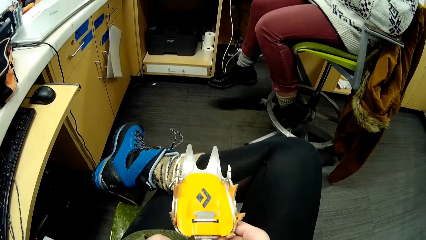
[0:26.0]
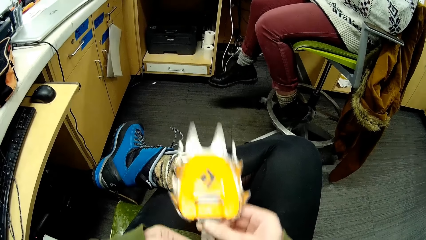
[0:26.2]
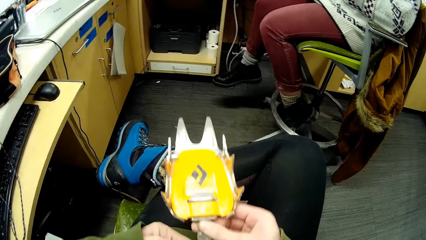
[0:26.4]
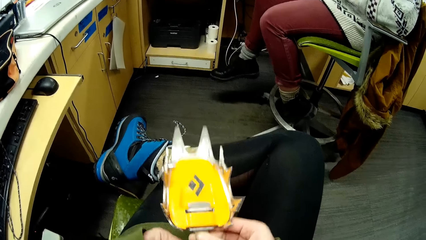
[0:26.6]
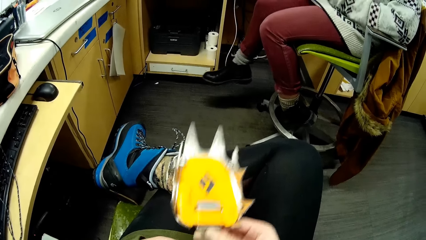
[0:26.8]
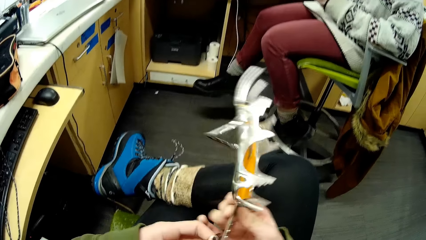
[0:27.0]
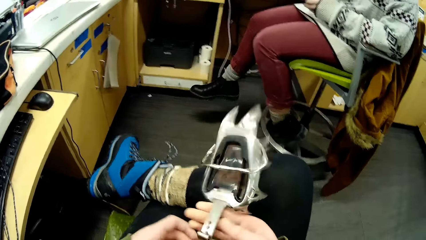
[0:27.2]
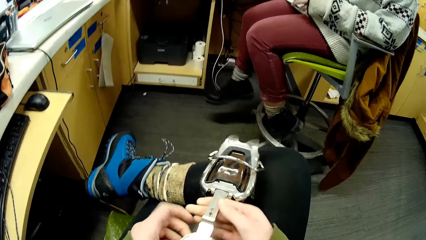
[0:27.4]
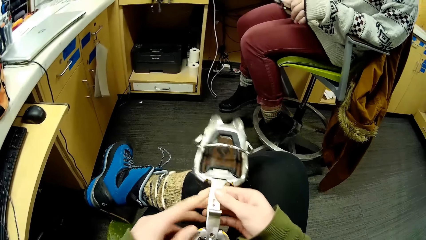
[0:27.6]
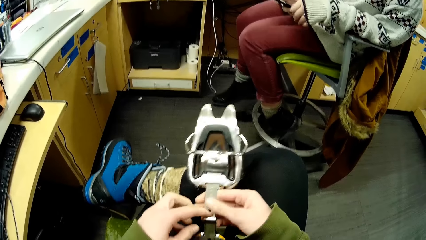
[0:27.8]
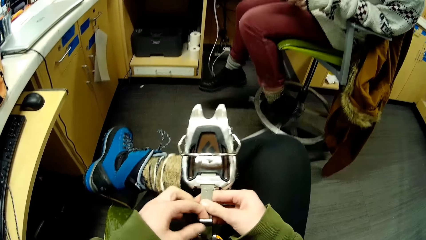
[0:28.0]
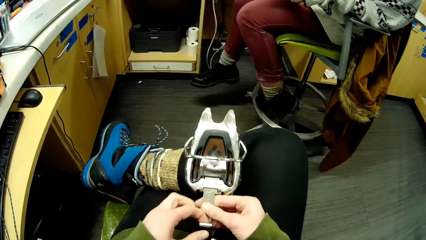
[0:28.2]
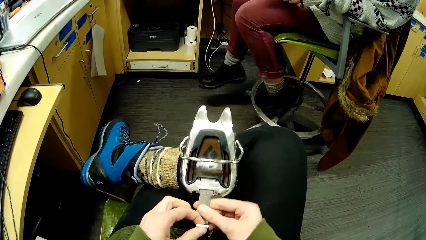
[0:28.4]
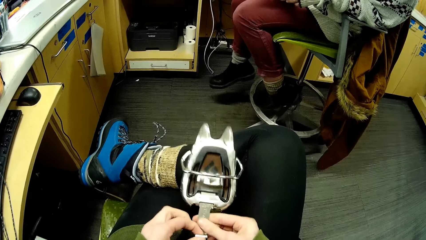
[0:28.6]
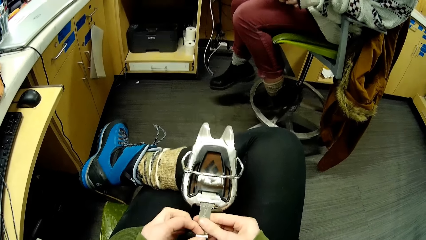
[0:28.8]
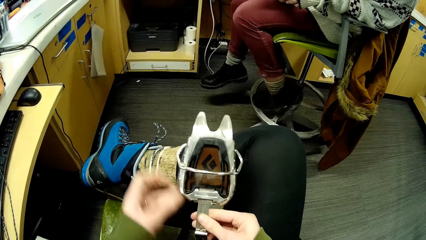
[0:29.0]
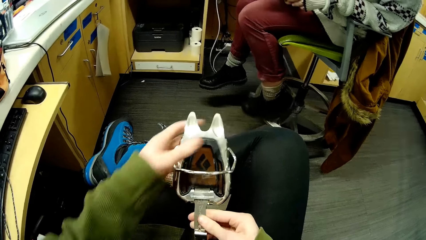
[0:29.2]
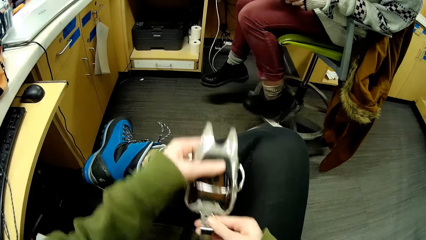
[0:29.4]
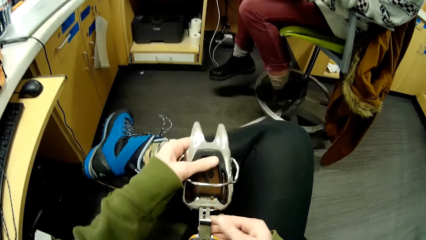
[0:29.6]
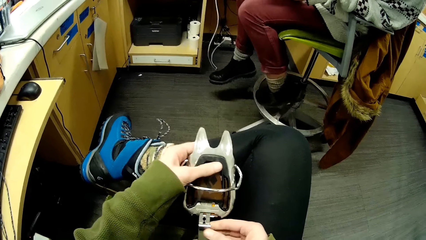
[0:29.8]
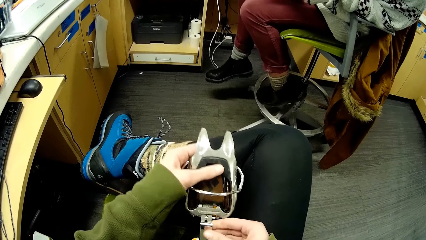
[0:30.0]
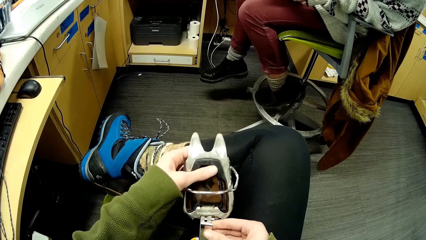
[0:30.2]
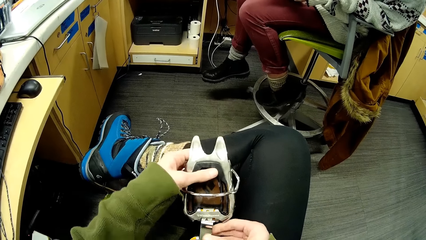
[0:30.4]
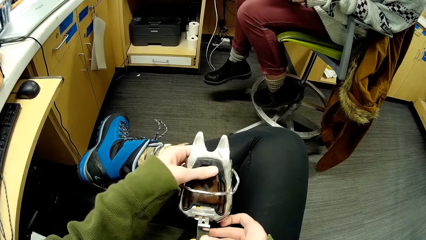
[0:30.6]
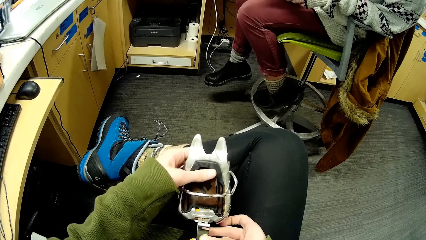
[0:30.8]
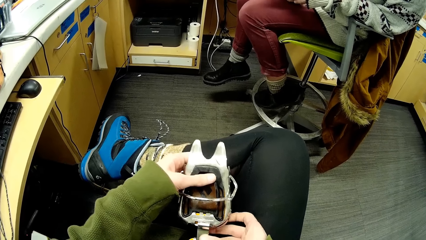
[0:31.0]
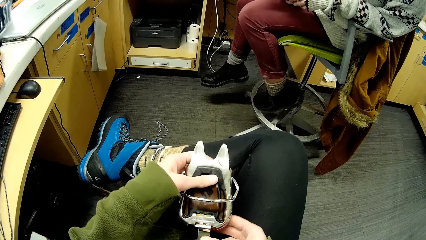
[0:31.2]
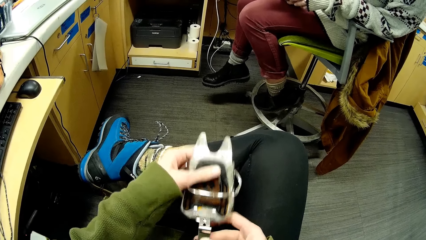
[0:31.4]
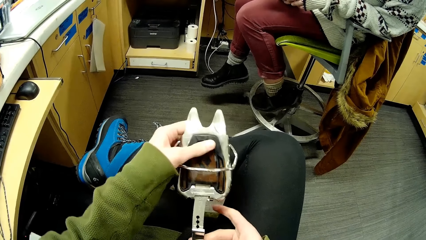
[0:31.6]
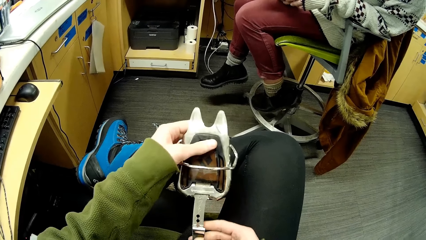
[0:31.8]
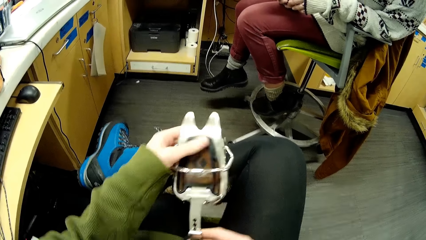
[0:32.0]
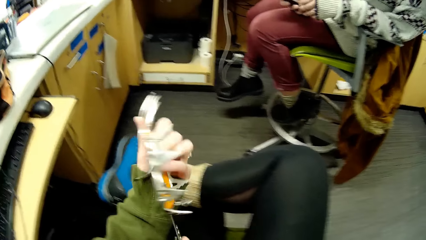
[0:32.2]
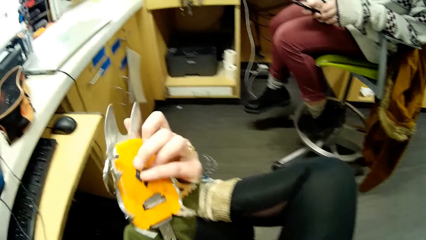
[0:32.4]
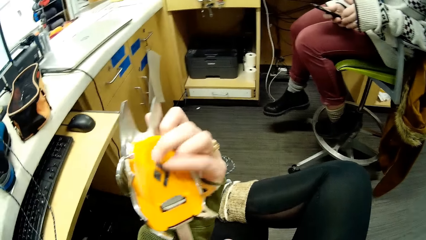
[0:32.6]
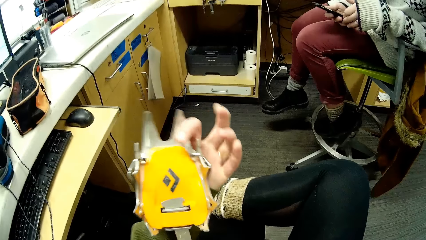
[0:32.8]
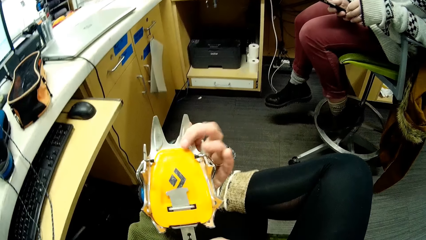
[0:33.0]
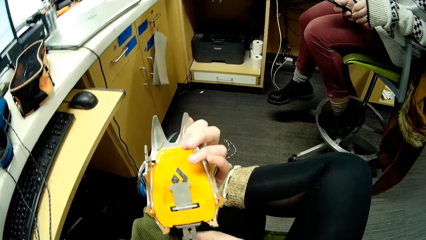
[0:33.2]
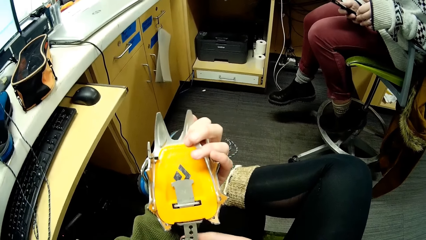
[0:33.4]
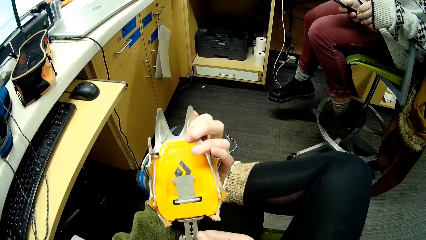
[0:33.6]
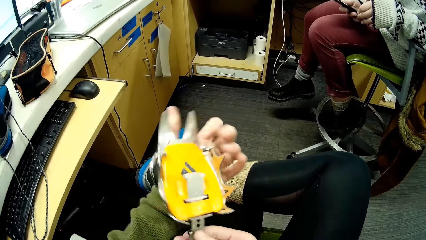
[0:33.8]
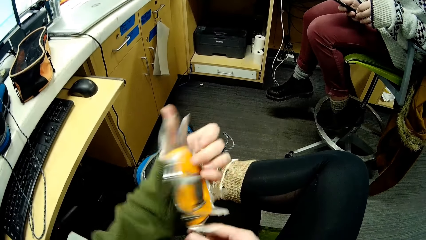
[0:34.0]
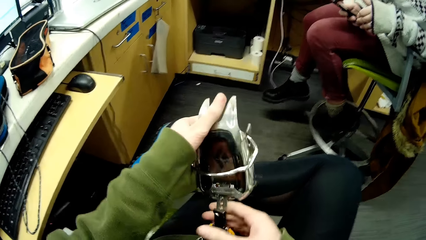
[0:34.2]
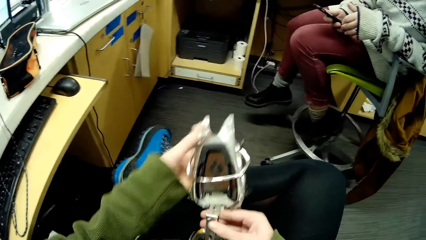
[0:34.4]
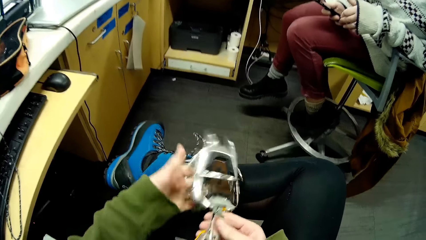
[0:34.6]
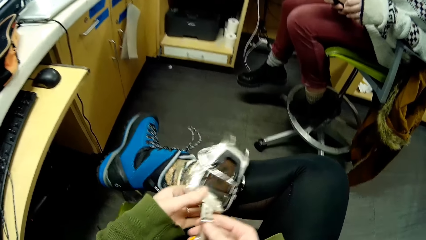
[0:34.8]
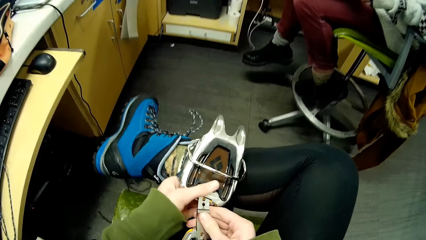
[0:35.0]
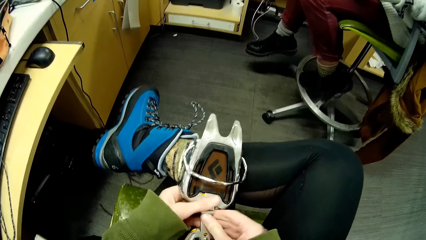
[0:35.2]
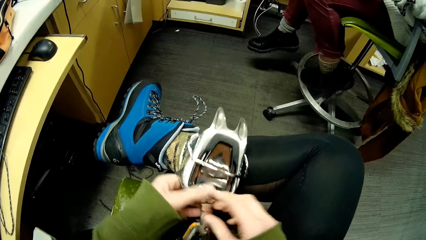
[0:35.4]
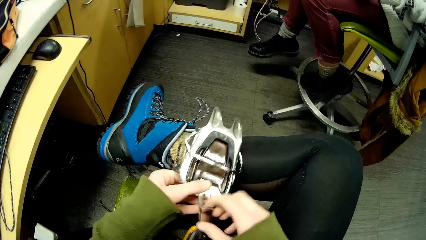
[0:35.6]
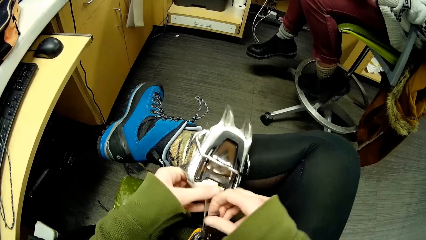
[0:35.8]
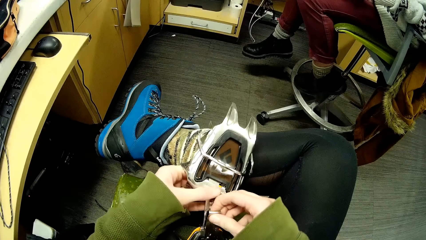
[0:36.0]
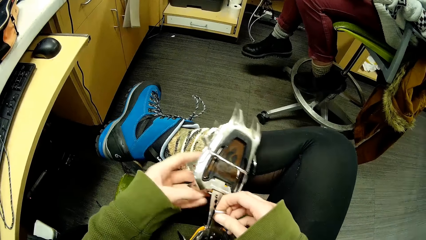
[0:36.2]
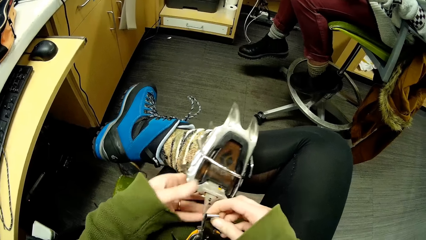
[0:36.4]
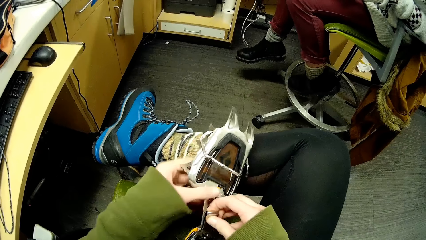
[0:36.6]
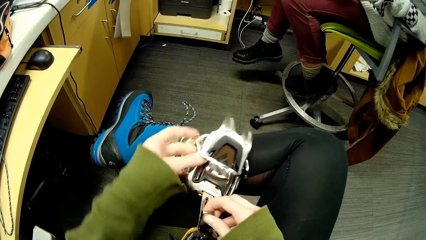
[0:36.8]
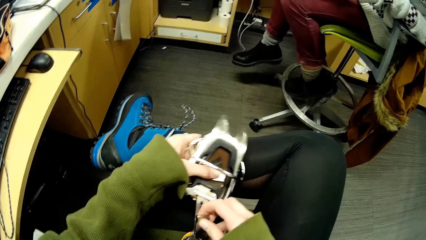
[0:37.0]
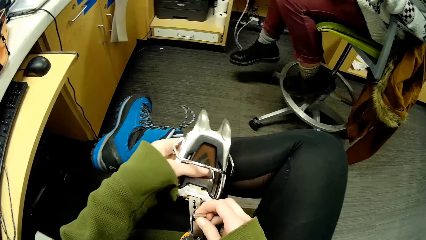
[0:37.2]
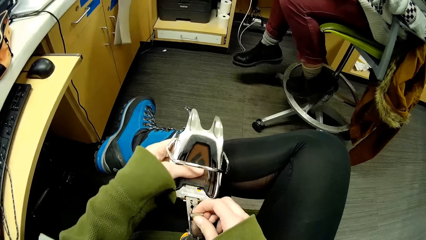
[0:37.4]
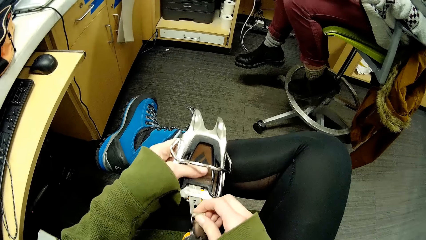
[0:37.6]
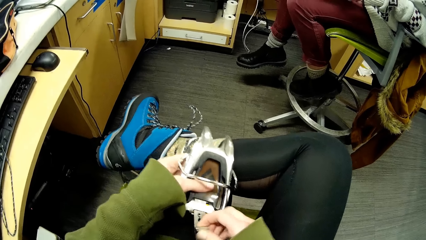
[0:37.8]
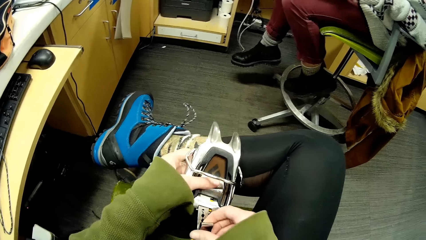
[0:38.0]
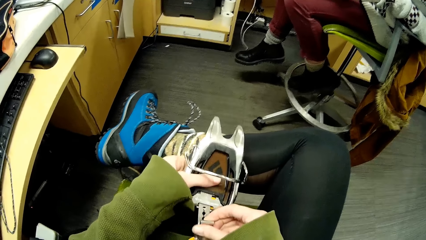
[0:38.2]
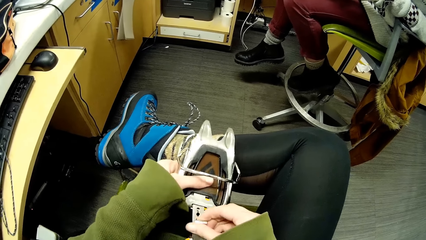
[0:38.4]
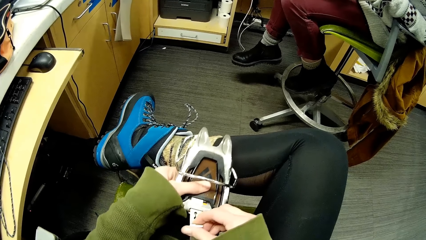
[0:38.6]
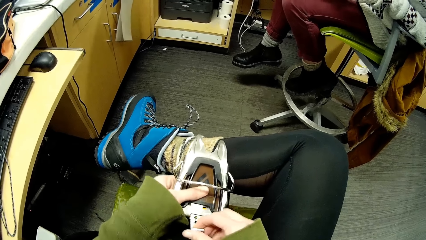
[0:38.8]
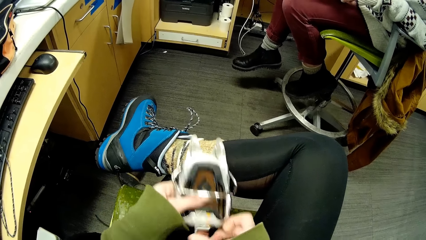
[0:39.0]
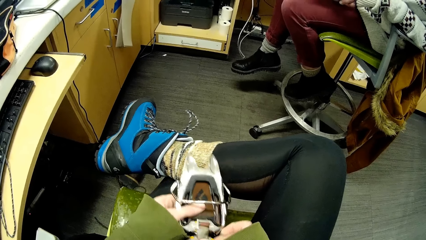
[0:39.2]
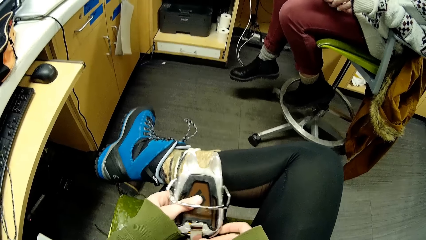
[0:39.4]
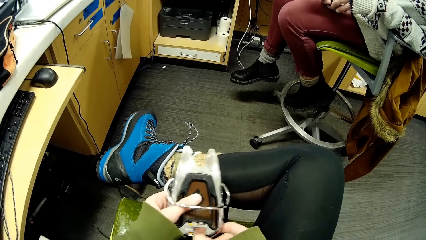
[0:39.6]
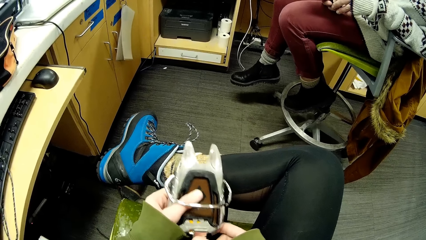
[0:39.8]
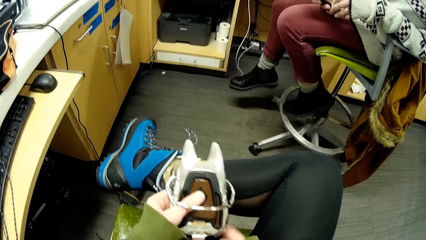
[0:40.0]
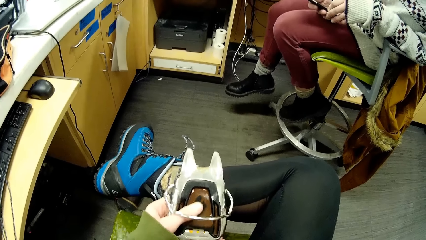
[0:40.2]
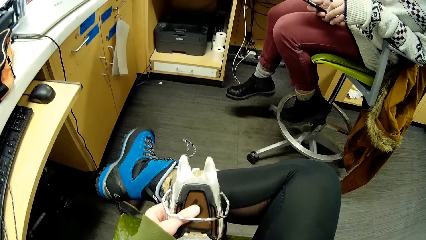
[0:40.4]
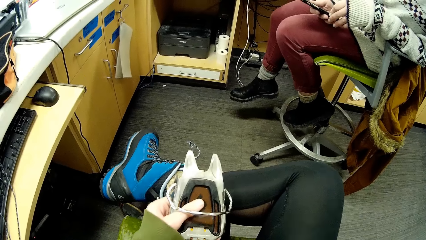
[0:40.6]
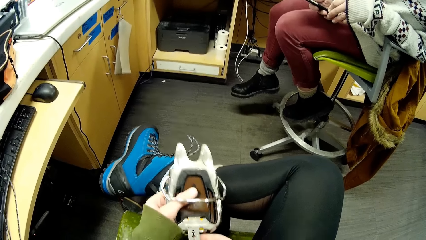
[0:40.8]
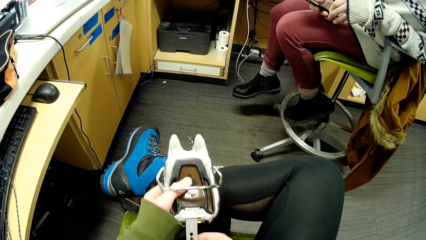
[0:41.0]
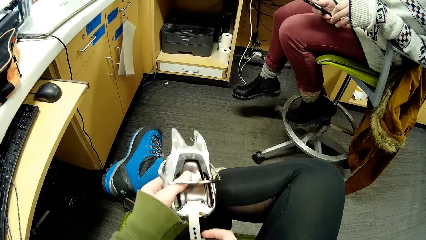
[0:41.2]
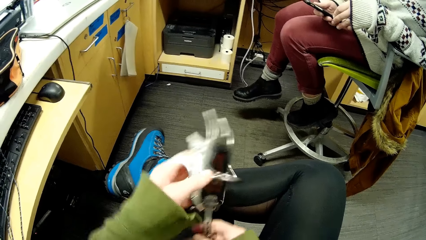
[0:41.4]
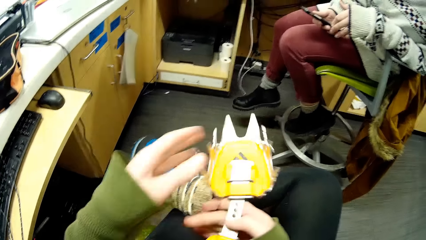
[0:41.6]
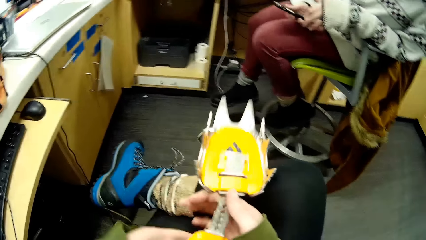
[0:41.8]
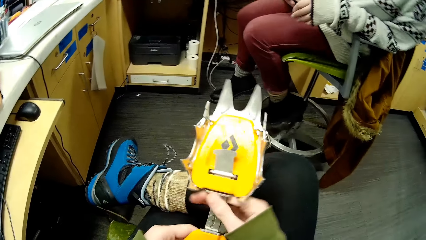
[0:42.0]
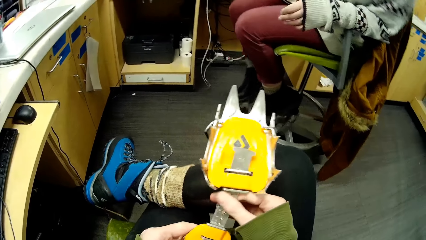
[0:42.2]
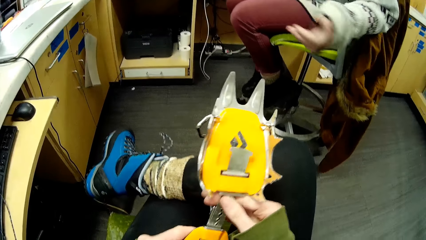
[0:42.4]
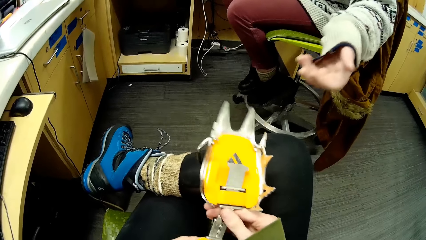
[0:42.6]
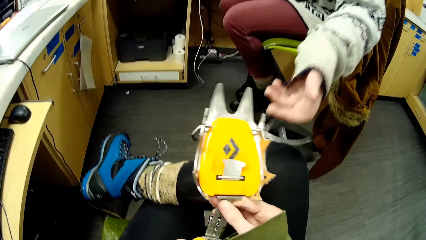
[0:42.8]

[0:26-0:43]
The camera wearer turns something. They adjust the ice climbing tool. They push the rope. They turn something. They look at something. They fix something. They turn something.
